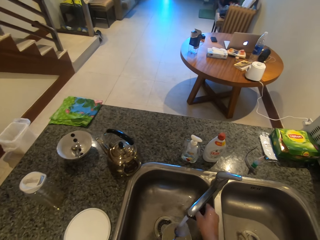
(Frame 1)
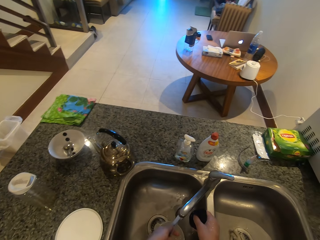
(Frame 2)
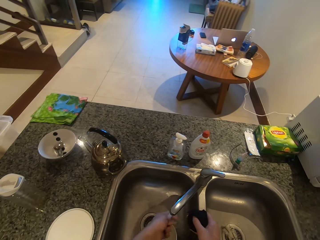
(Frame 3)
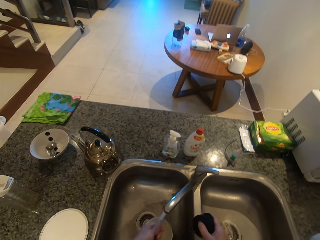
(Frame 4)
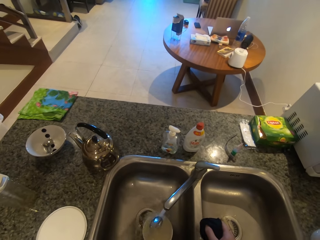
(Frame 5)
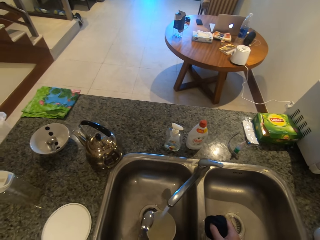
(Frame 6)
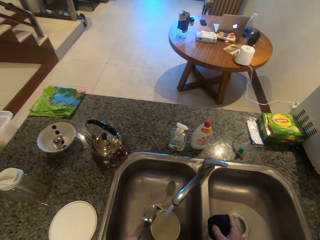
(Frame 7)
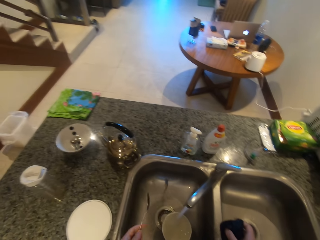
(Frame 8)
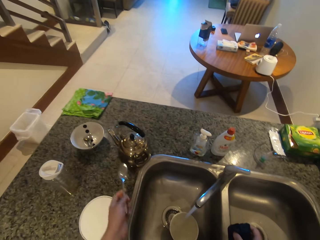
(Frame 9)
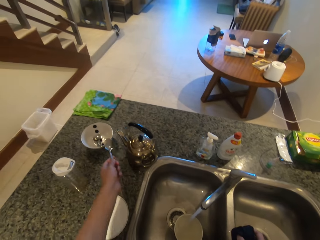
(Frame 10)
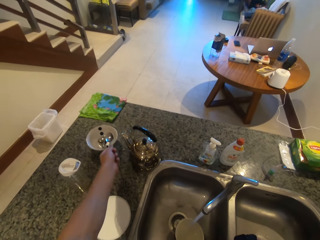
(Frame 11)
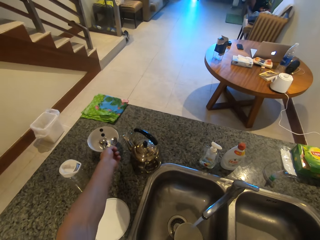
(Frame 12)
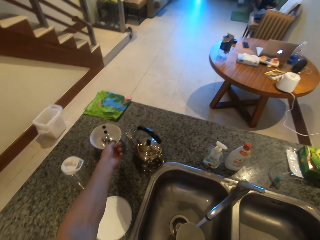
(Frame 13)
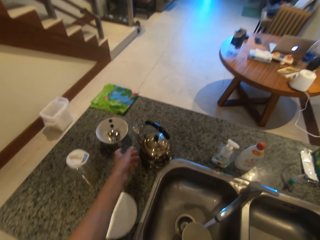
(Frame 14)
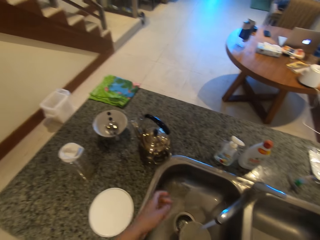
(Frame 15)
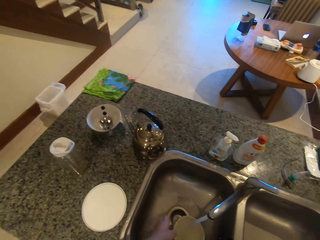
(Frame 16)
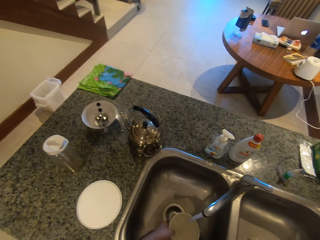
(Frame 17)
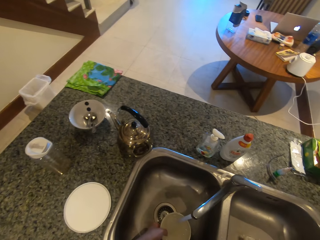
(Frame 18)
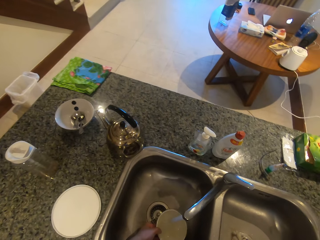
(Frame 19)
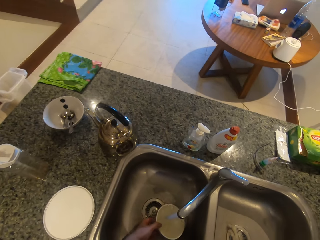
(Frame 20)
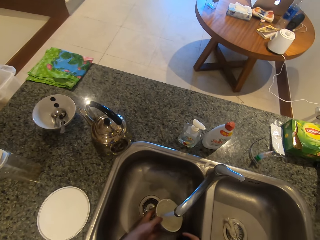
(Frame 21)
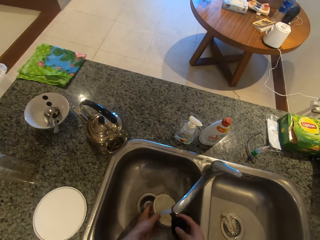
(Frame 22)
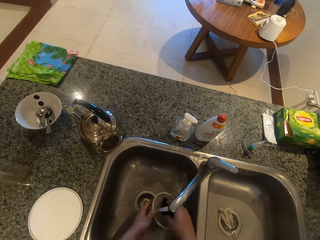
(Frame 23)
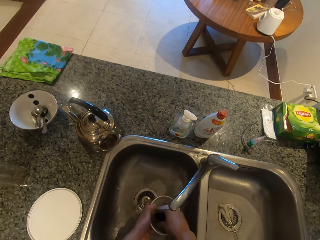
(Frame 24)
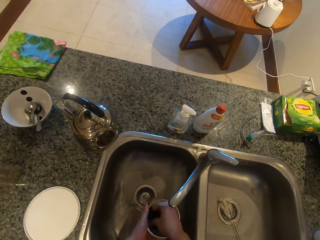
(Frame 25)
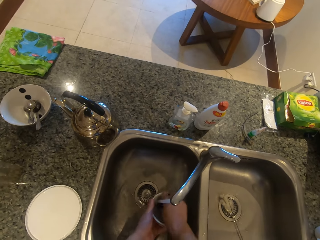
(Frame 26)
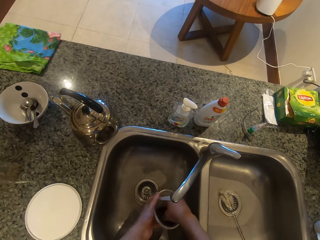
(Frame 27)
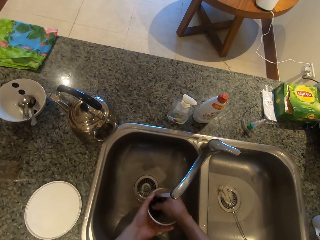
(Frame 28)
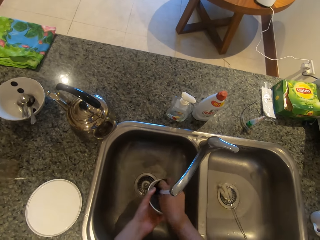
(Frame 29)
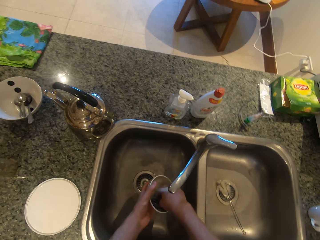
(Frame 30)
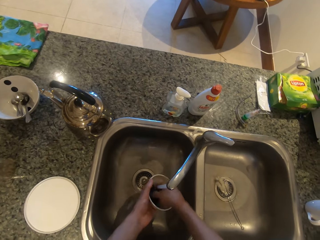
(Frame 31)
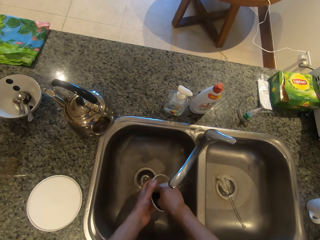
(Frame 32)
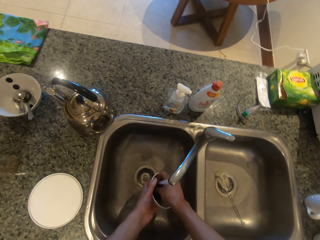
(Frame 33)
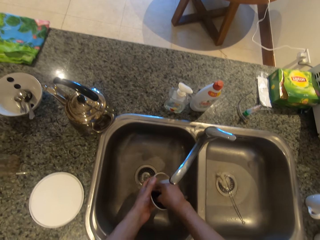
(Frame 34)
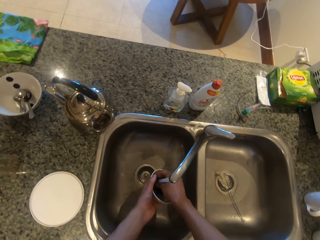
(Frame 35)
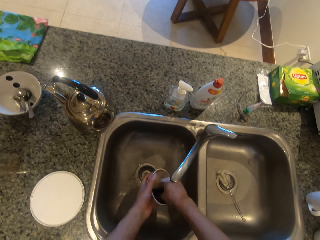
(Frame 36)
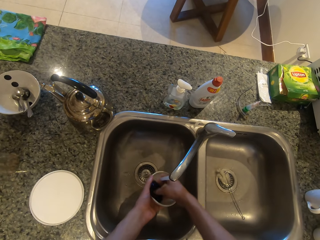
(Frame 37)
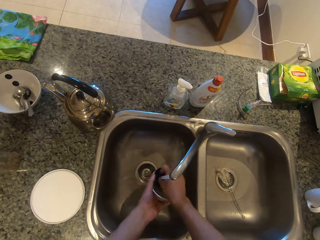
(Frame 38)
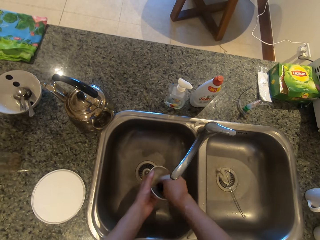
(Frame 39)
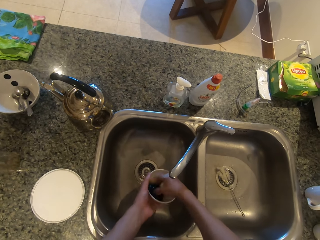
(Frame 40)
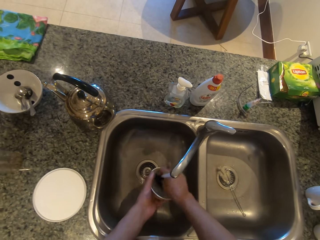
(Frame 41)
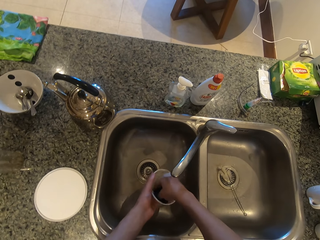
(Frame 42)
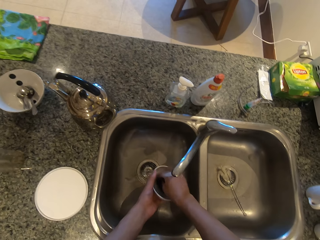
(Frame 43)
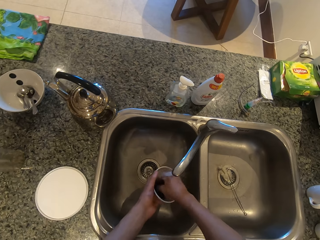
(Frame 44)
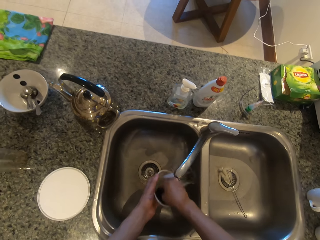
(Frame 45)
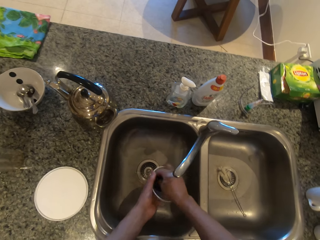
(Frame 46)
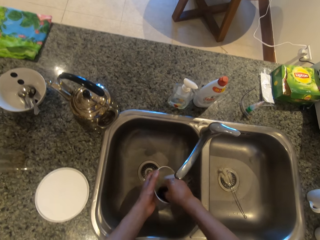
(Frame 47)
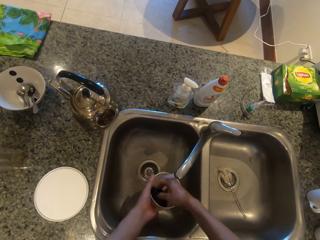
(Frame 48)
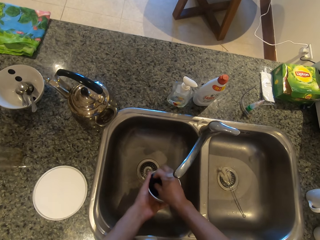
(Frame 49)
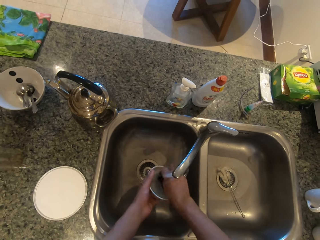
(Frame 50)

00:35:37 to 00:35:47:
The camera wearer puts the spoon in the bowl. They wash the bowl.

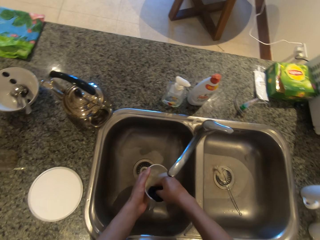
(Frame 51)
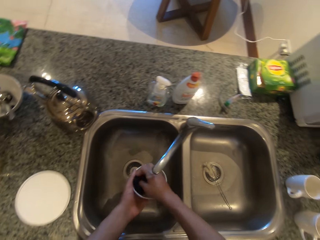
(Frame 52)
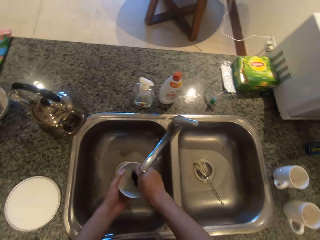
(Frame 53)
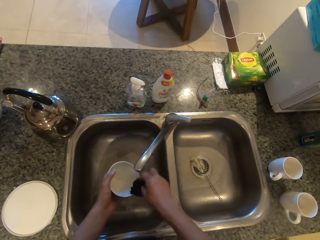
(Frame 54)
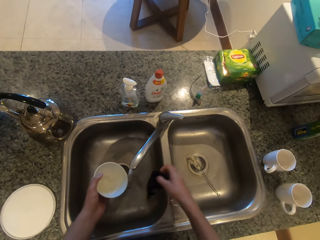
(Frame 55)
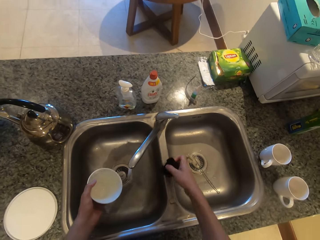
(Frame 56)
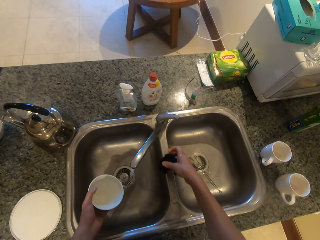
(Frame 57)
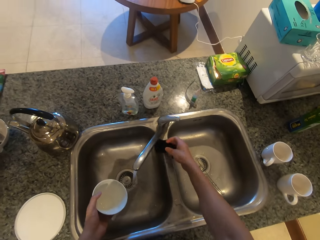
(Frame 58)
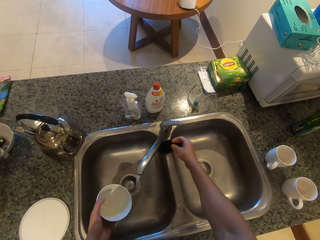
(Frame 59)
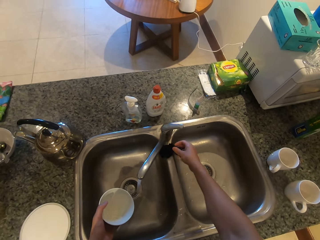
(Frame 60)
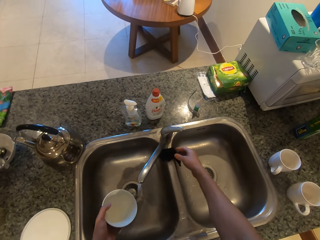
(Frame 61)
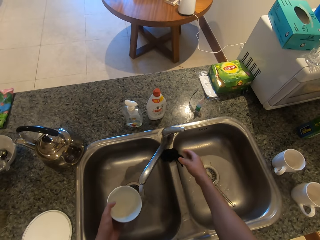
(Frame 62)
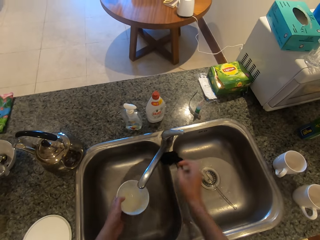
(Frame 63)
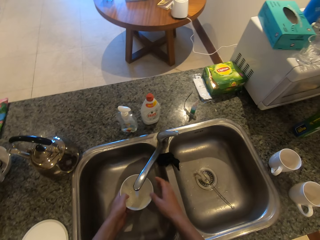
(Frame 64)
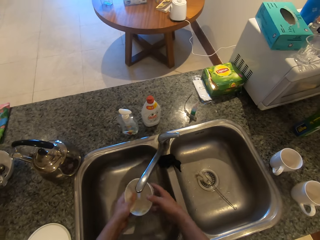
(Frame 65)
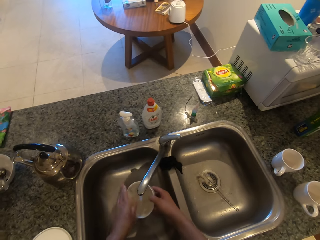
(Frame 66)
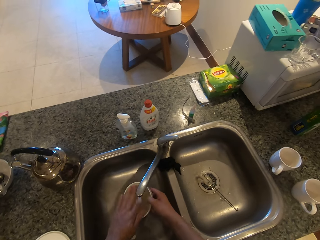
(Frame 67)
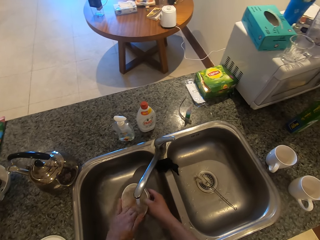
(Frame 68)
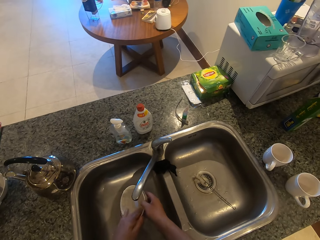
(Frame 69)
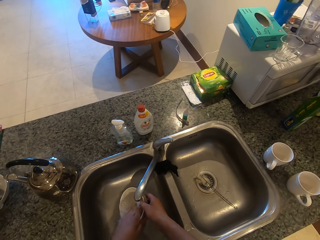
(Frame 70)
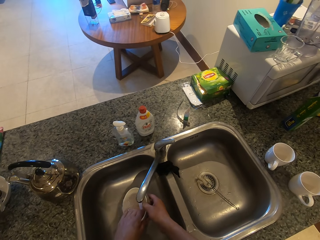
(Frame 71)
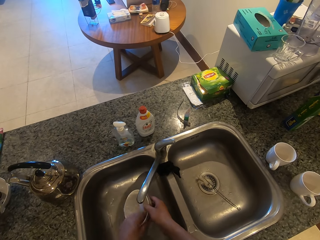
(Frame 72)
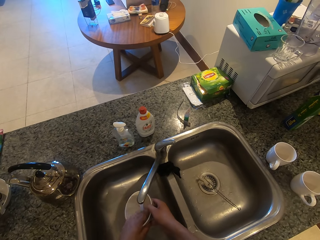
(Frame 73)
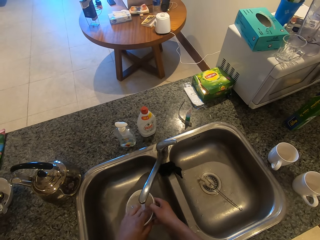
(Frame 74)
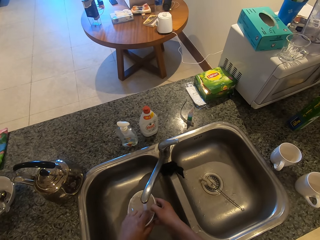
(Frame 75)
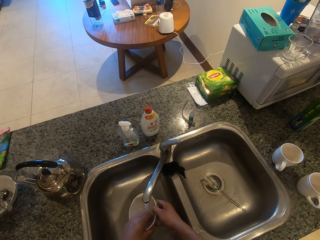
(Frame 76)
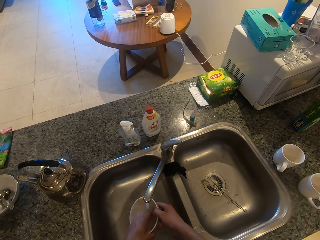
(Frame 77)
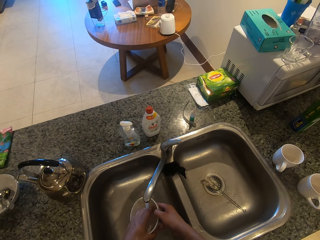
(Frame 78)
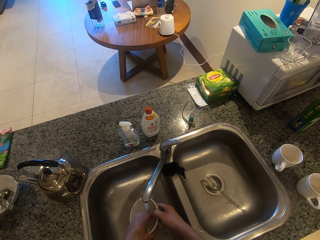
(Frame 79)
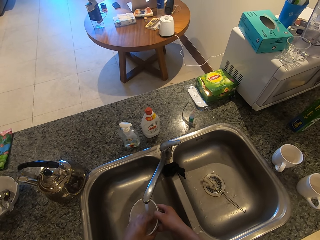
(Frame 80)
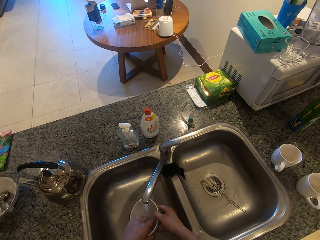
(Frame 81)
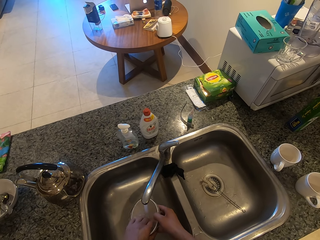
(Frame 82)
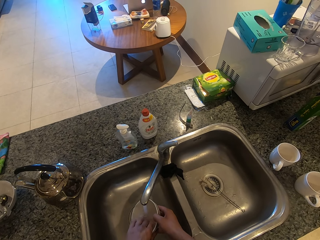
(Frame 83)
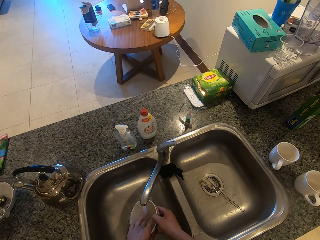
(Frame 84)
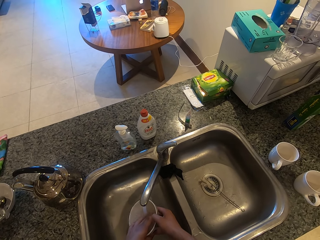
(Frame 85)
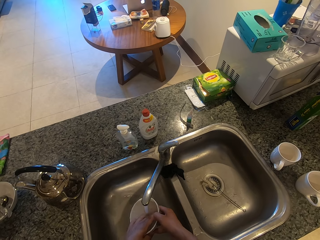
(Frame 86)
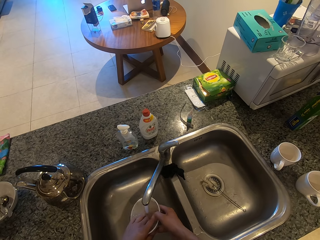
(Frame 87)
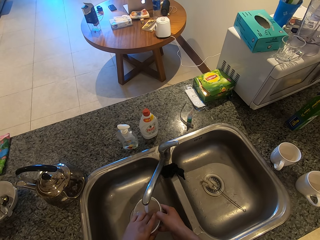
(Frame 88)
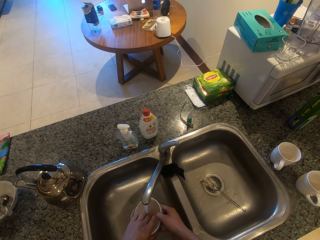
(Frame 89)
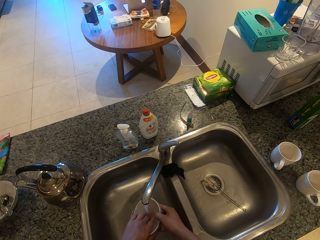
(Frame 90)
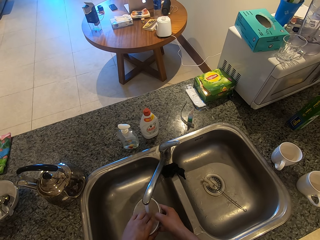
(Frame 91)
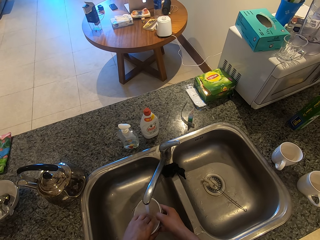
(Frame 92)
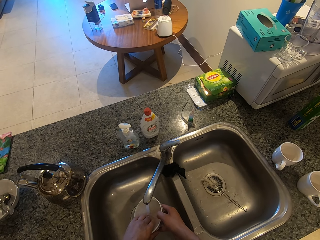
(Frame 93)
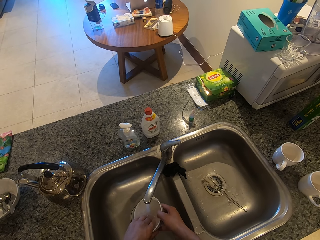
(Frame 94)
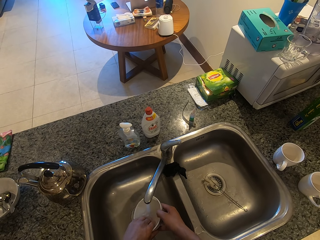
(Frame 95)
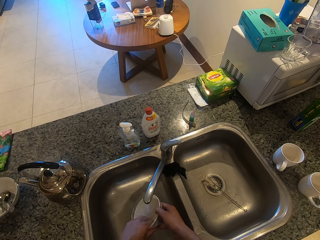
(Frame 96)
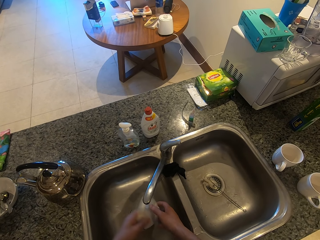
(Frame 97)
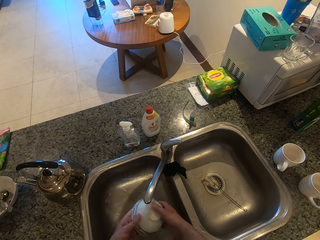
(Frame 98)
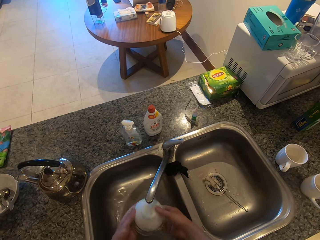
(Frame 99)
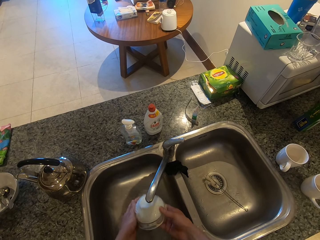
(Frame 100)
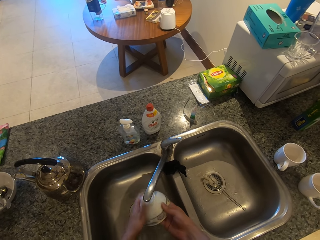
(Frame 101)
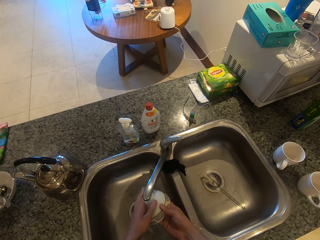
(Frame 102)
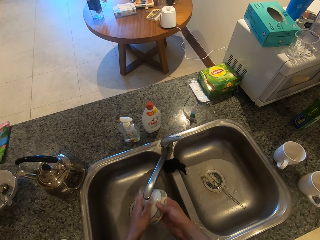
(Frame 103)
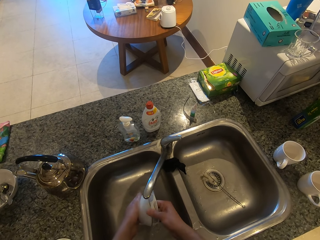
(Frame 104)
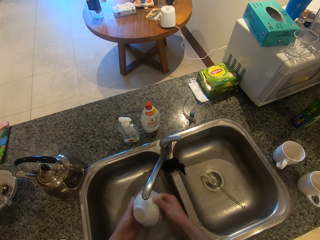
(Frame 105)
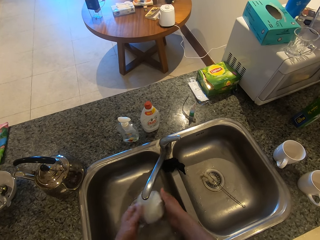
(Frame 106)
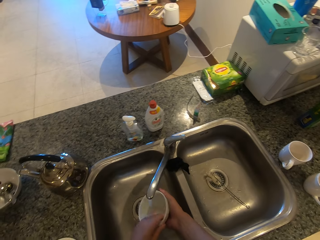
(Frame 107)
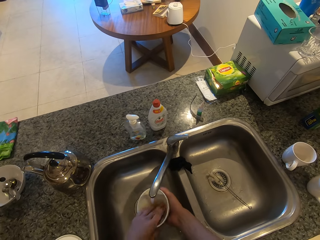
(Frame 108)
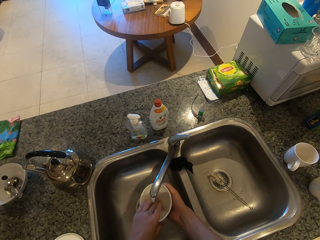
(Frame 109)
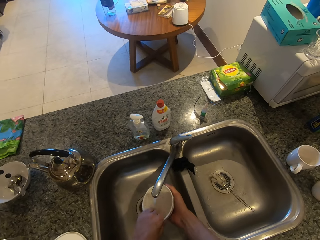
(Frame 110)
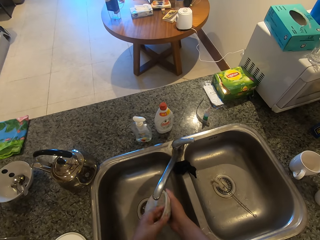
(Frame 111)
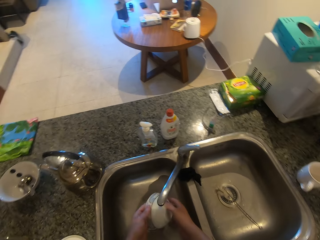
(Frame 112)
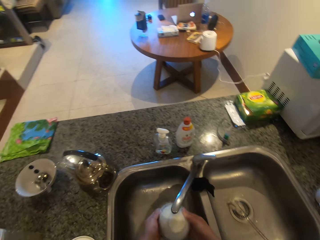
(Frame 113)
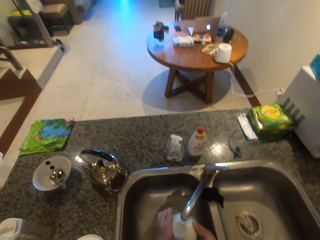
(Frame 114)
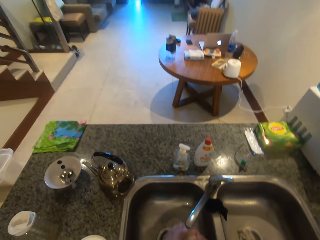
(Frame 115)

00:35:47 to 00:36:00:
The camera wearer puts the dishwasher down. They rinse the bowl.
